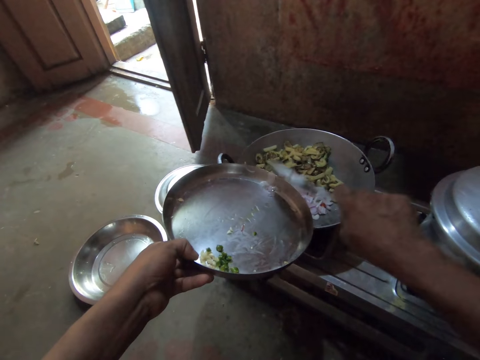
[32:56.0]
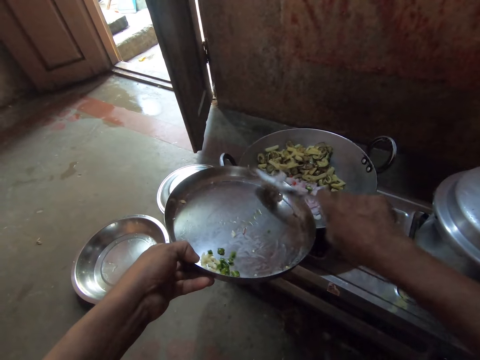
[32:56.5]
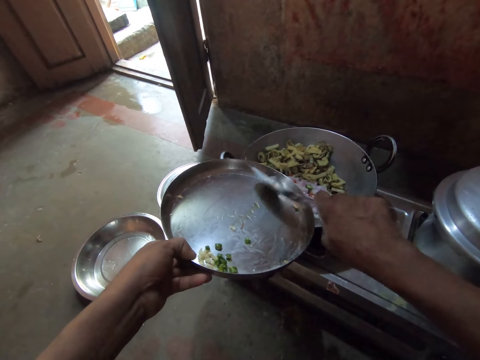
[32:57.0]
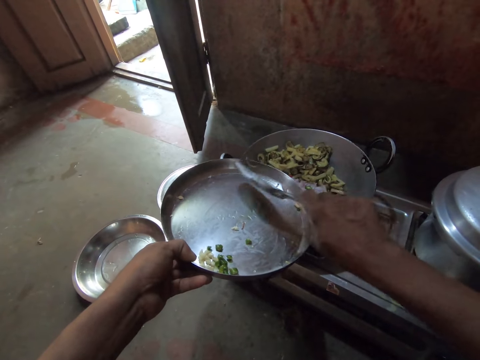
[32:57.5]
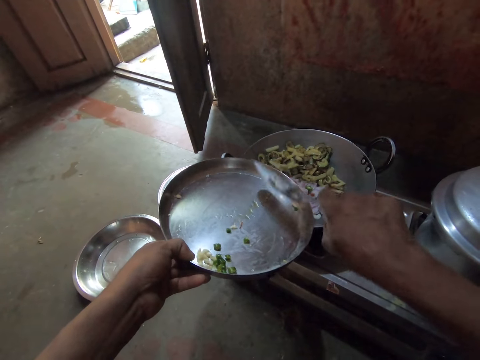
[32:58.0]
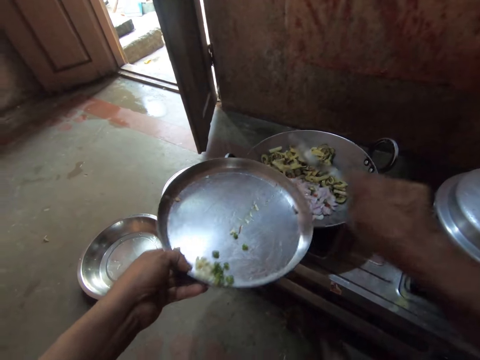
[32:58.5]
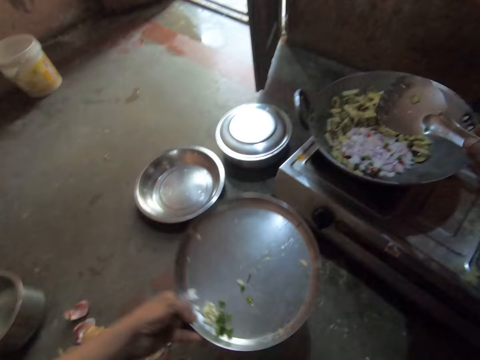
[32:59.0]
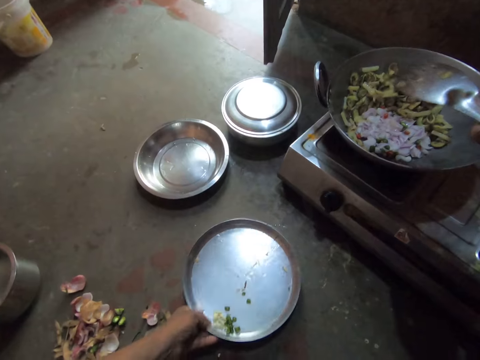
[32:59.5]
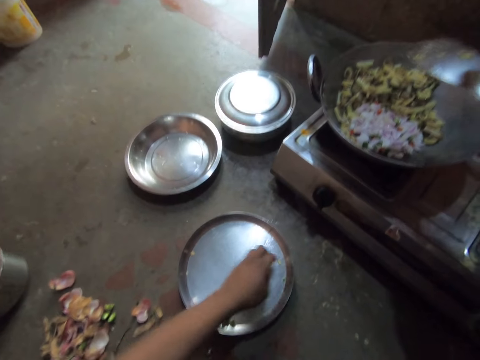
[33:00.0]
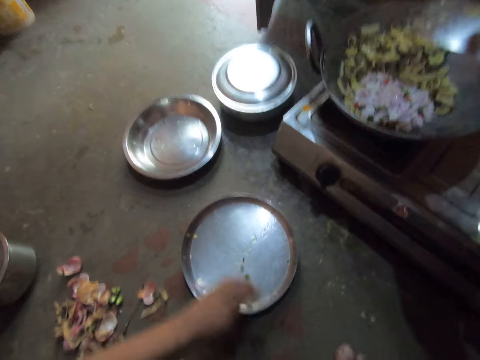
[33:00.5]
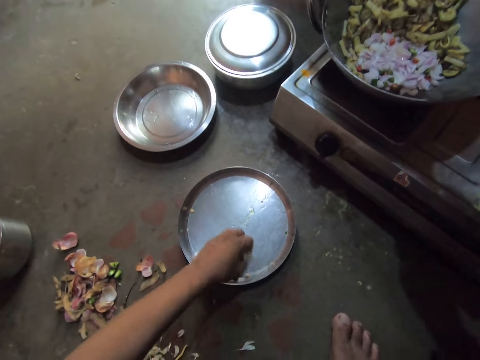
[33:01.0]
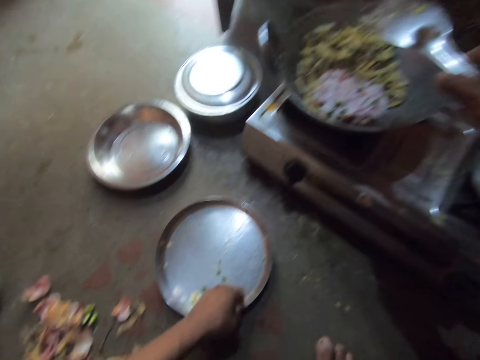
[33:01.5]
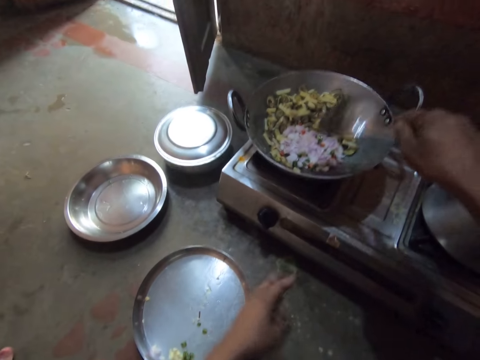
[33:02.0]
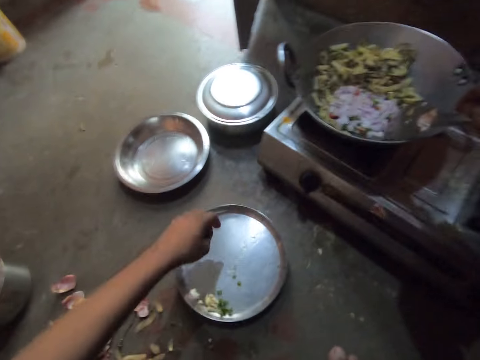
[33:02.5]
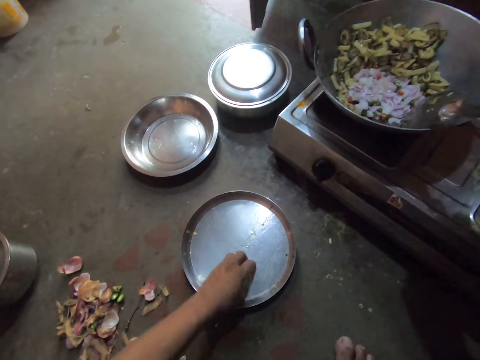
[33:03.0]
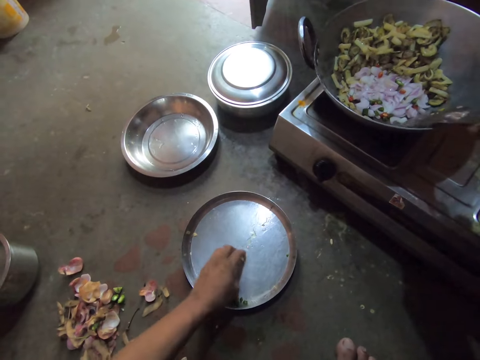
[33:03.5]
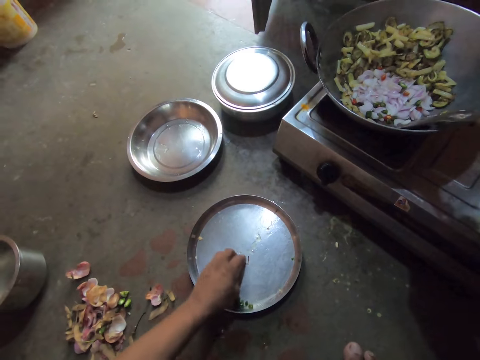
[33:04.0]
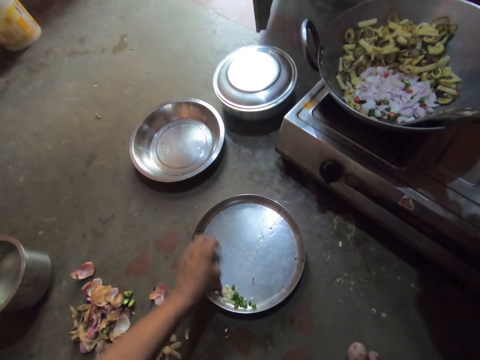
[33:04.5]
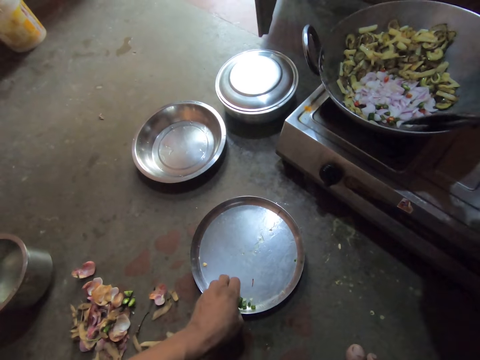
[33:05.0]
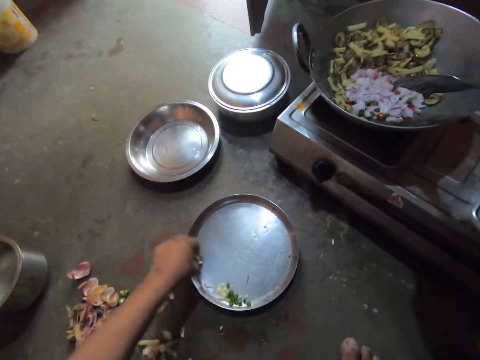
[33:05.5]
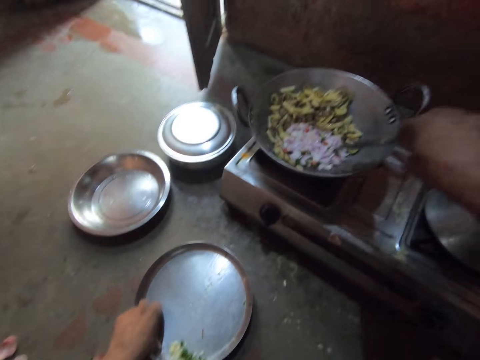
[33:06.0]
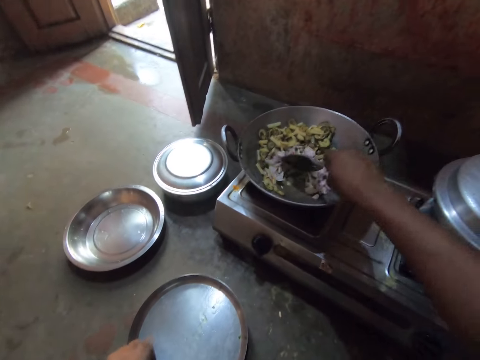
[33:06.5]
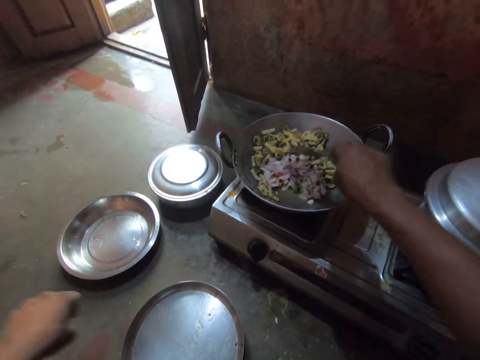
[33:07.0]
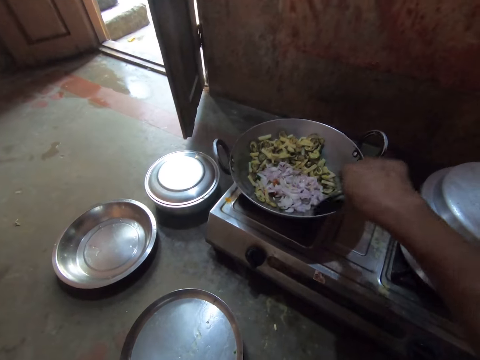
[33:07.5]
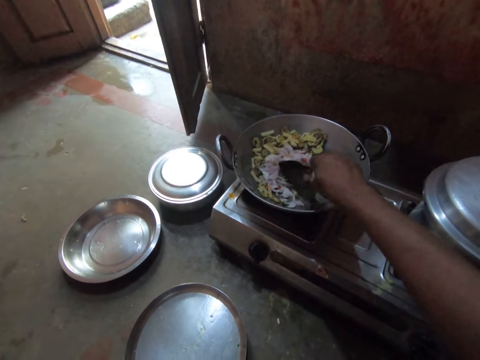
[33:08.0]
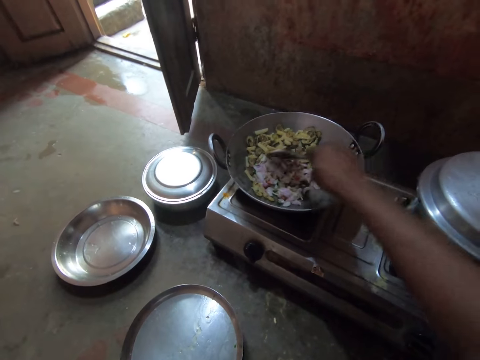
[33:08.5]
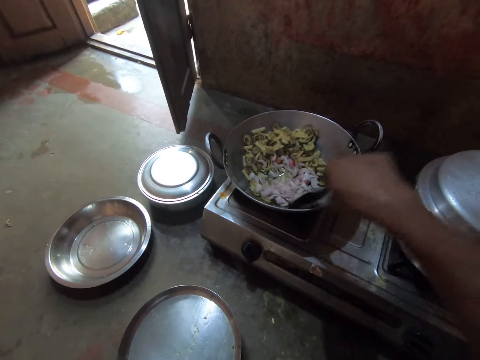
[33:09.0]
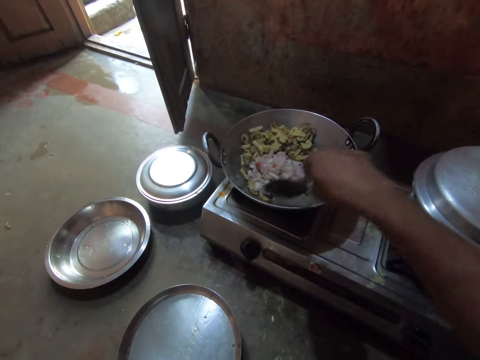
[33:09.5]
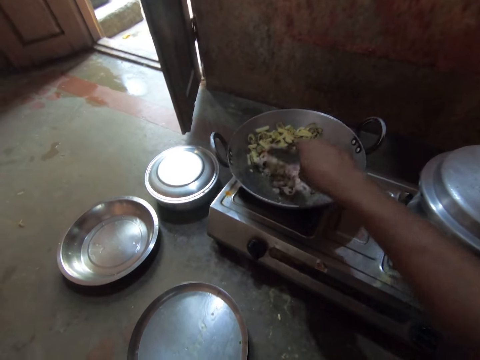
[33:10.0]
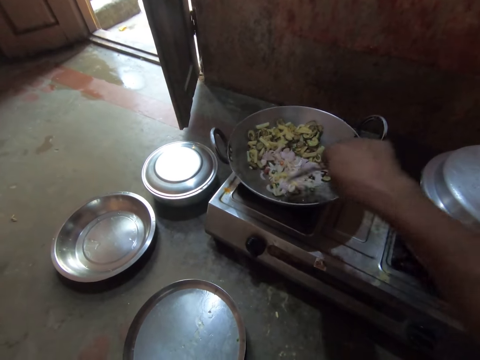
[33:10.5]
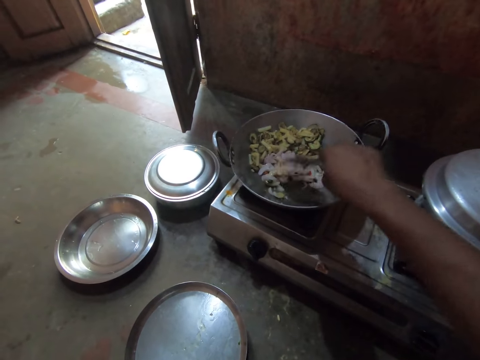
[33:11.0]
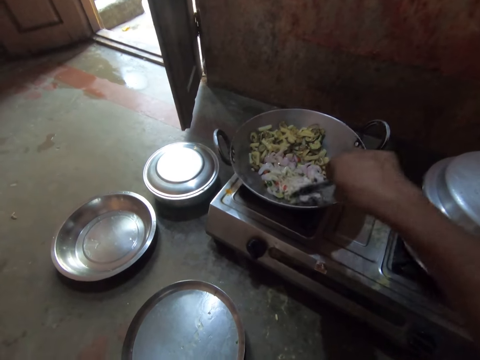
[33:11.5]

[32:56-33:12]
The camera wearer places the round tray on the floor. He scrapes the round tray with his hand. He stirs the onions and chillies in the deep frying pan with the spoon.

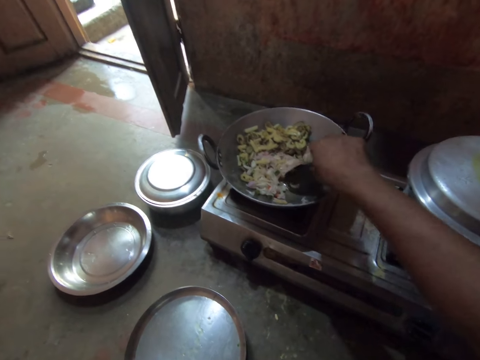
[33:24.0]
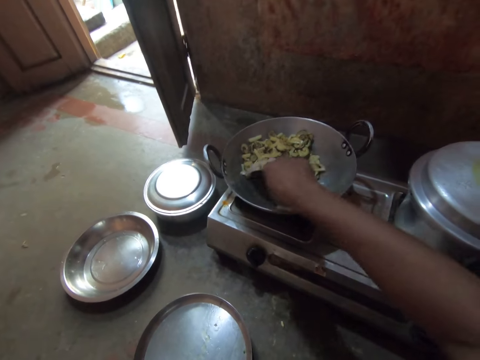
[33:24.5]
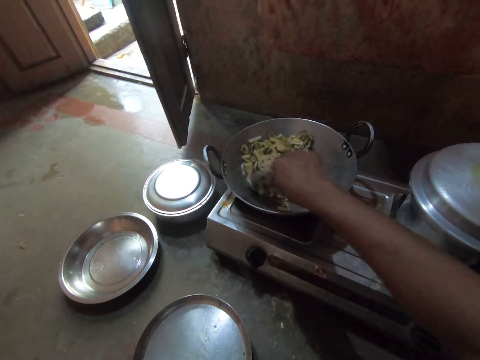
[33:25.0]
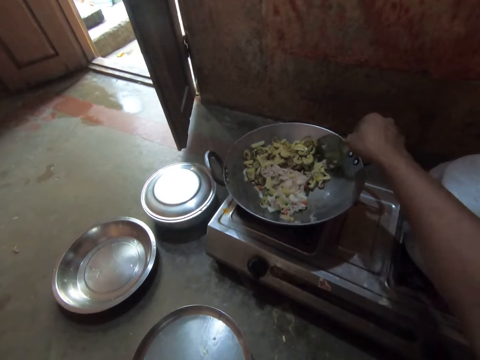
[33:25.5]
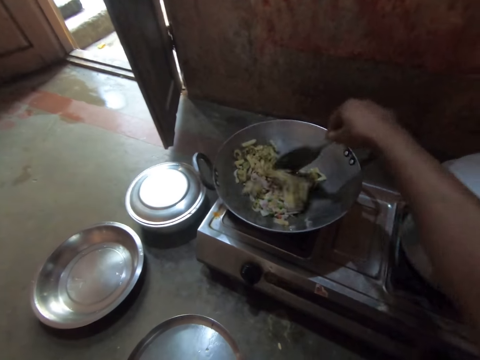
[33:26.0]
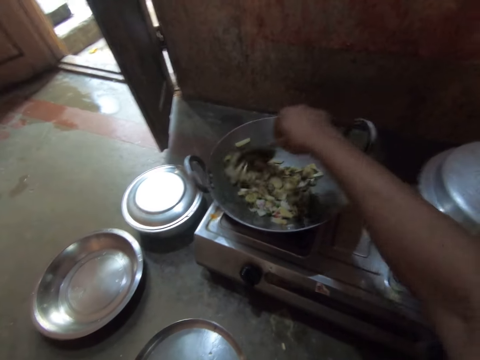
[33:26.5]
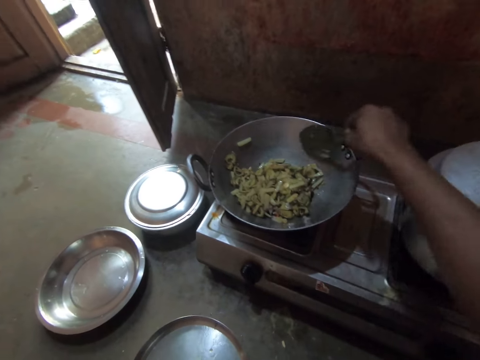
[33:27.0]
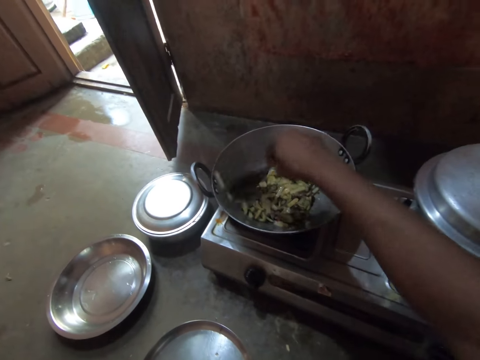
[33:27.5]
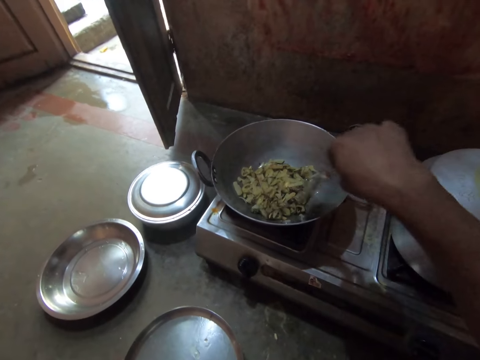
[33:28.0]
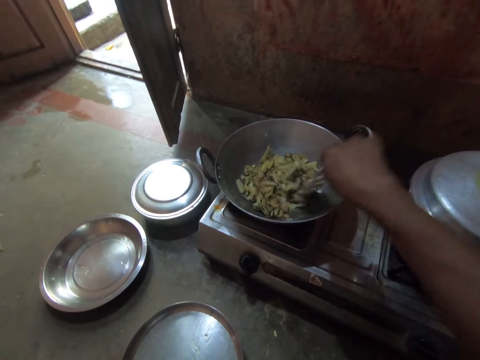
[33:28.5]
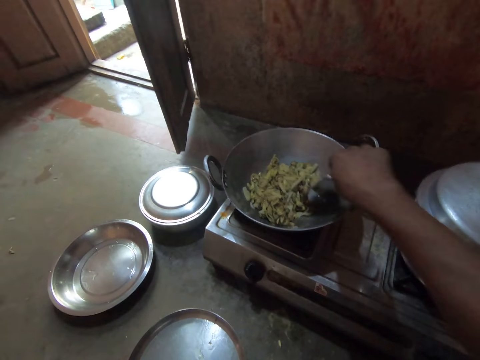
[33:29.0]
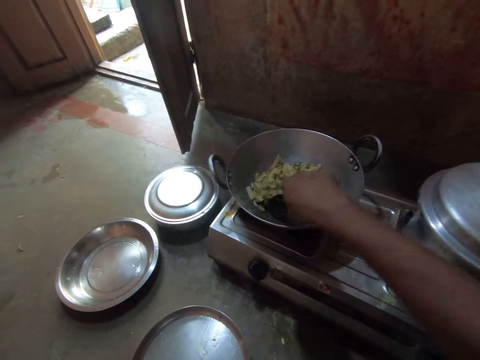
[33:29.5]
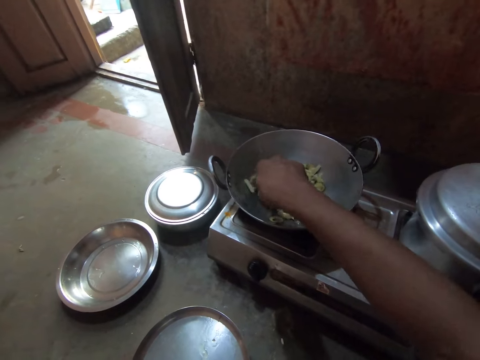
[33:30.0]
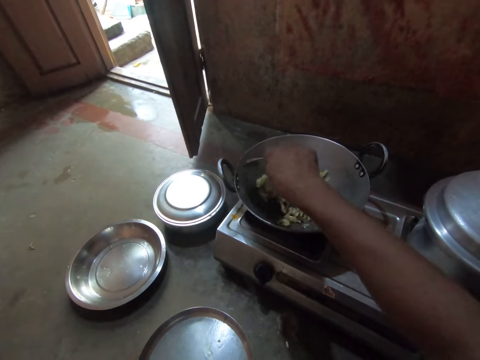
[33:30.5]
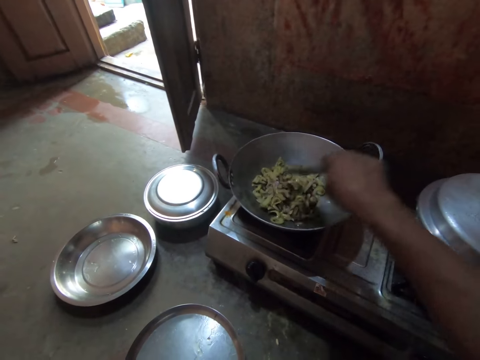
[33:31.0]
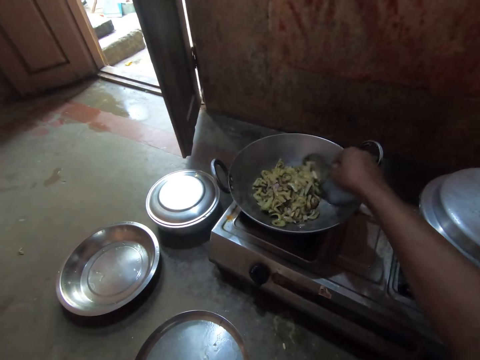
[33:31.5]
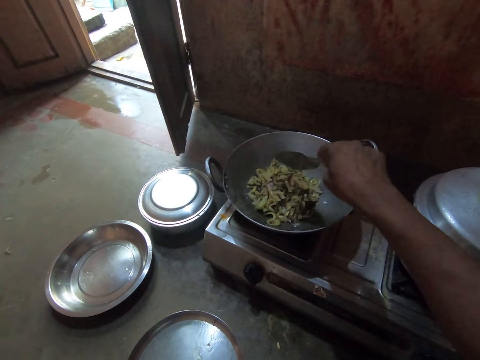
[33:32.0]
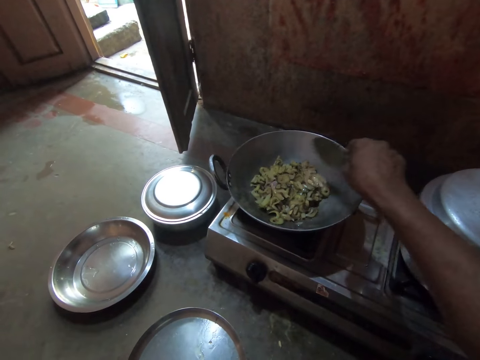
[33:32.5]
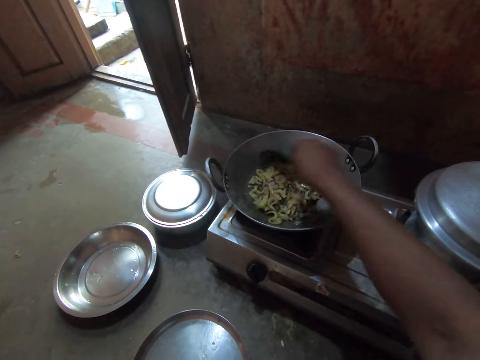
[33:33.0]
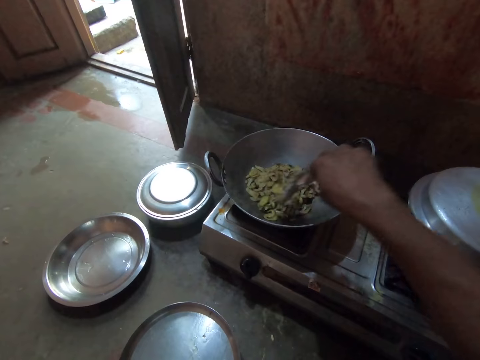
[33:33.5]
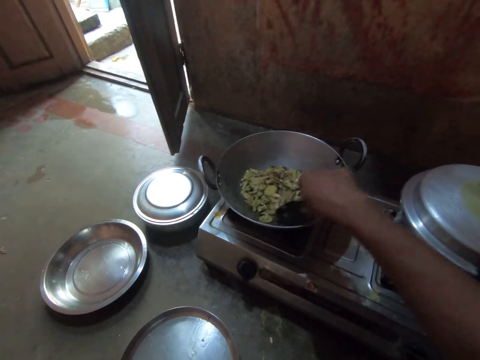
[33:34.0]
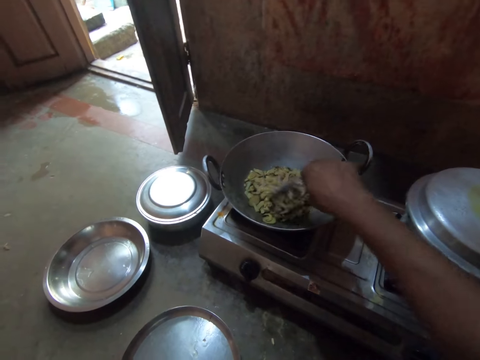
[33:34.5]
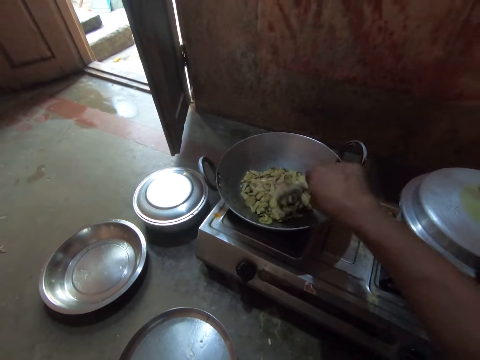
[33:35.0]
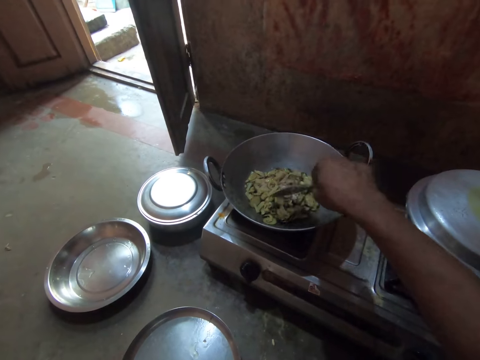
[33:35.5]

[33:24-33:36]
The camera wearer scoops the vegetables from the side into the deep frying pan. They stir all the vegetables in the deep frying pan.
